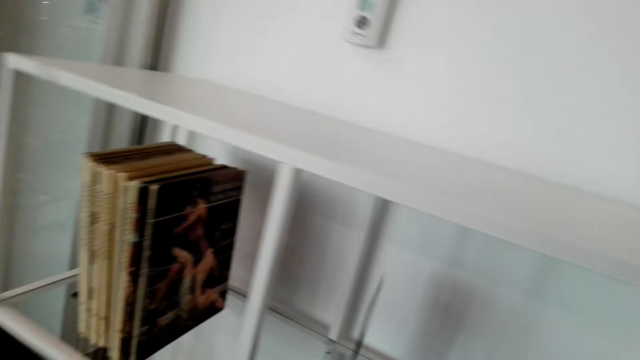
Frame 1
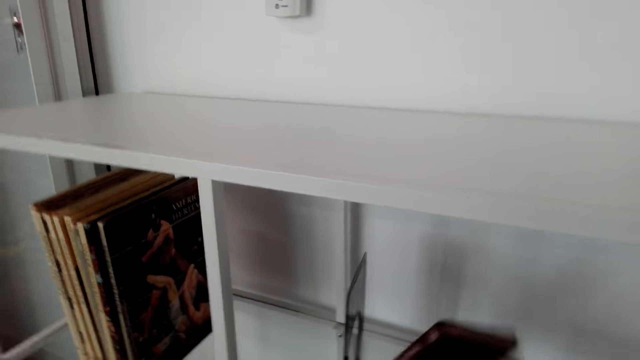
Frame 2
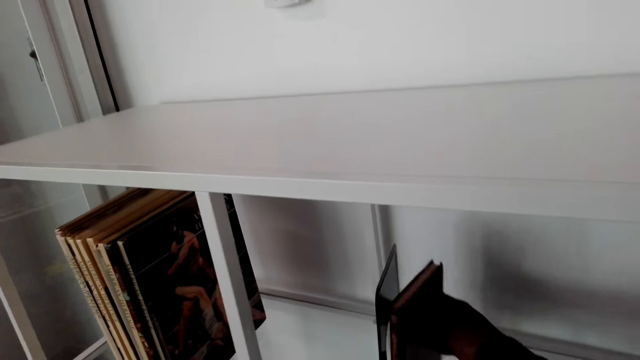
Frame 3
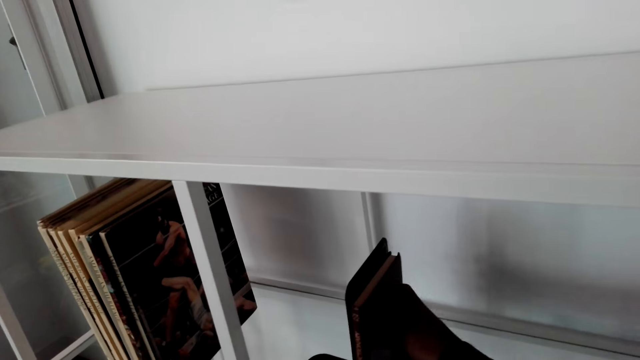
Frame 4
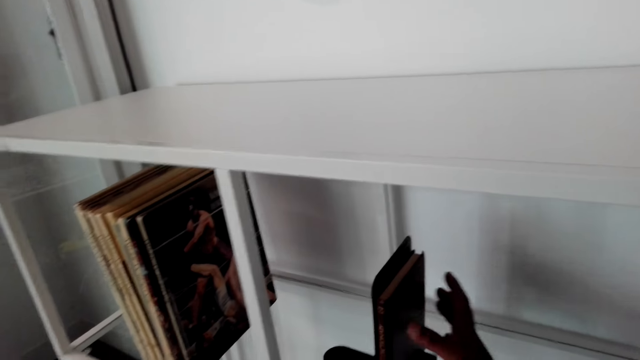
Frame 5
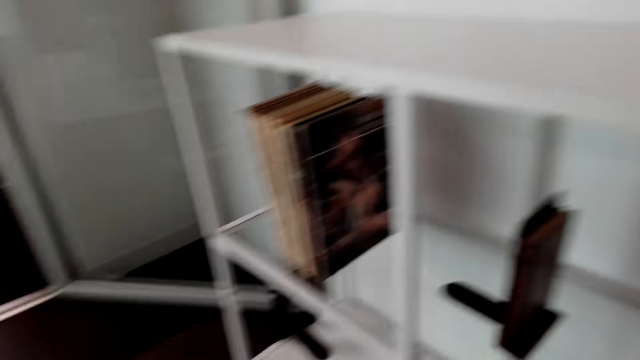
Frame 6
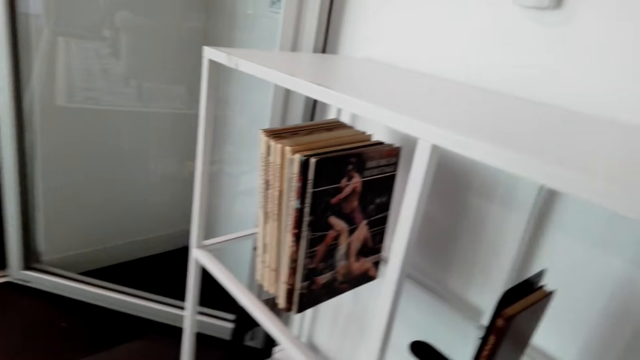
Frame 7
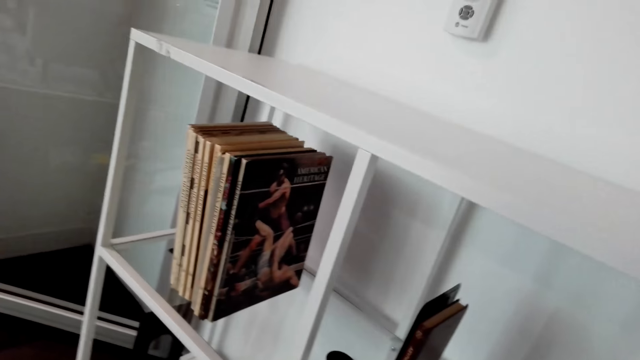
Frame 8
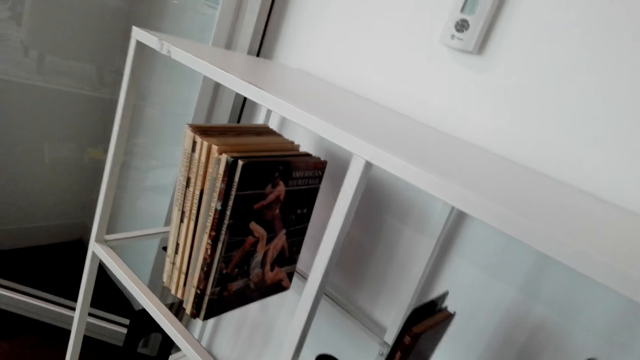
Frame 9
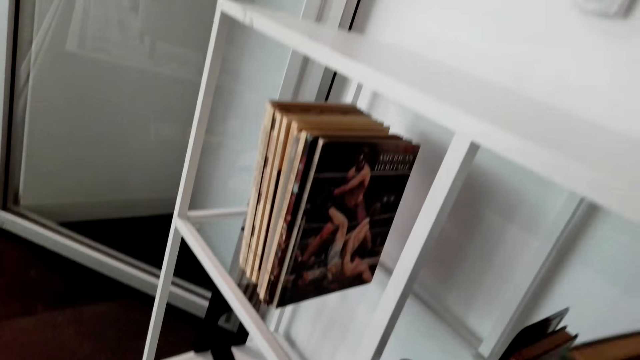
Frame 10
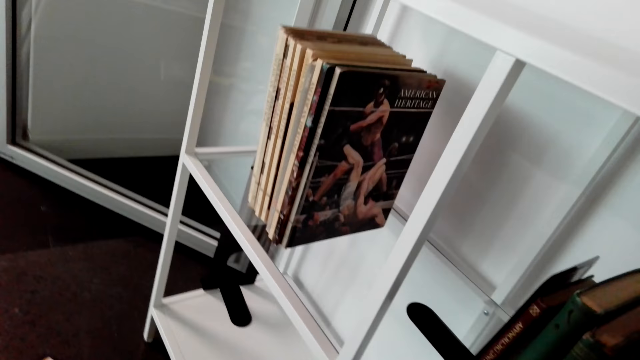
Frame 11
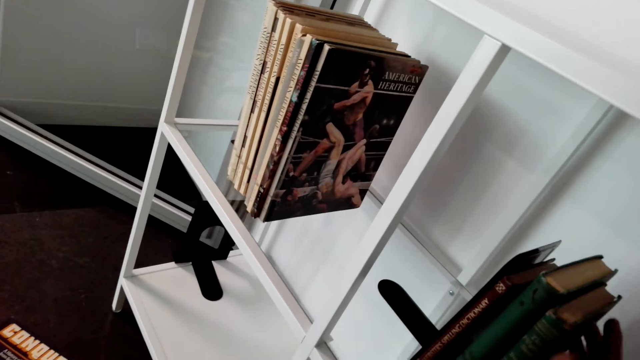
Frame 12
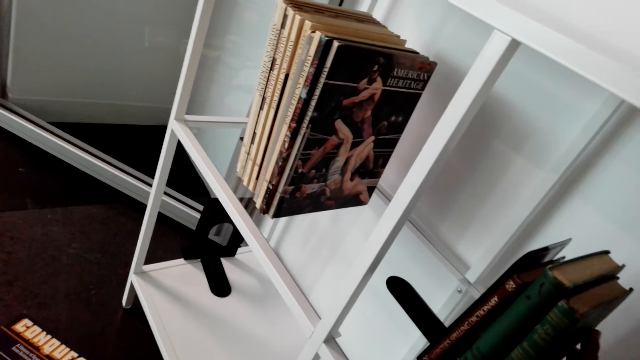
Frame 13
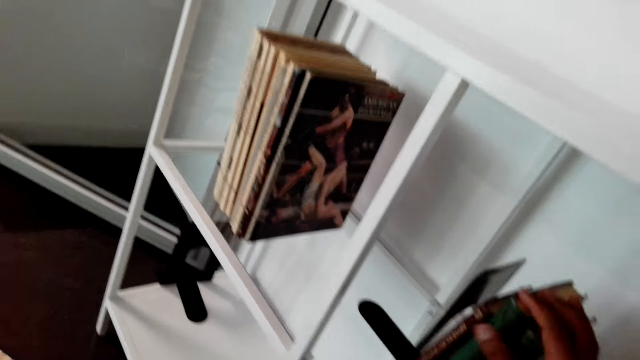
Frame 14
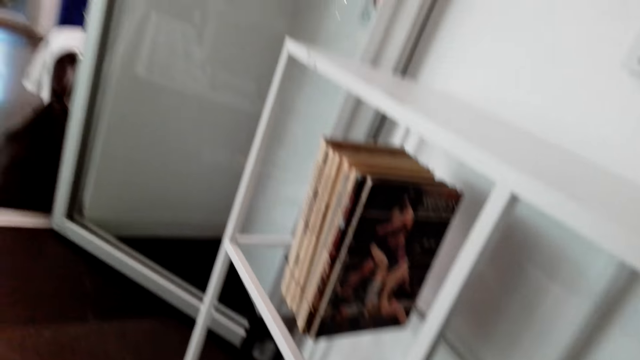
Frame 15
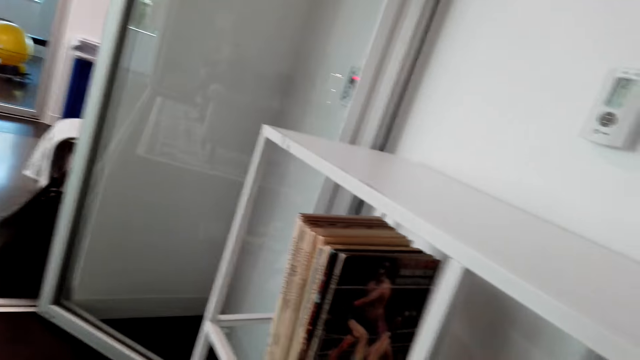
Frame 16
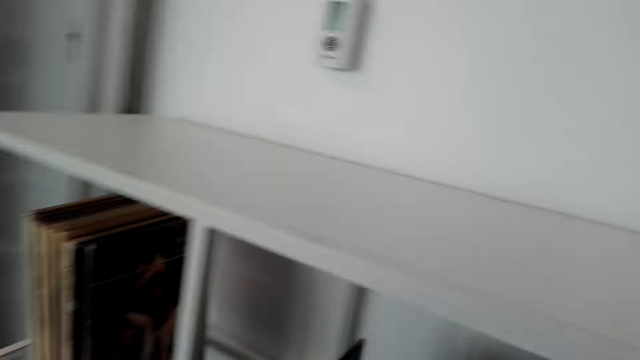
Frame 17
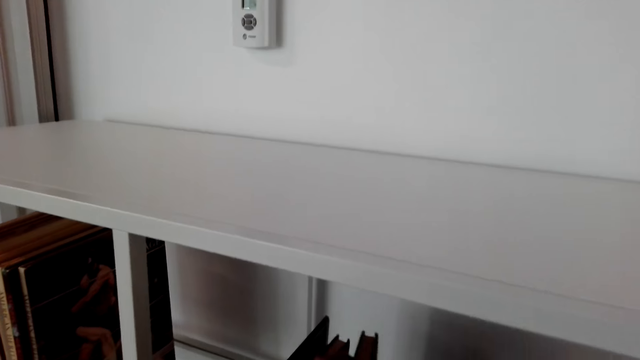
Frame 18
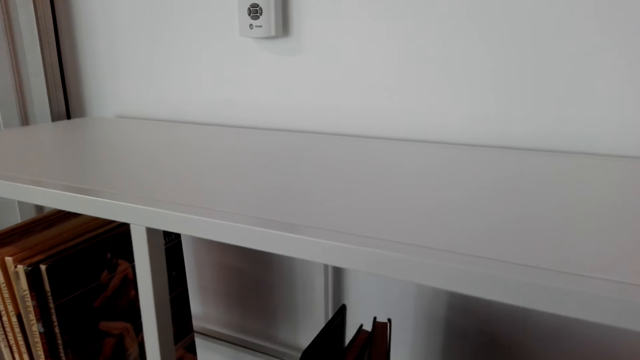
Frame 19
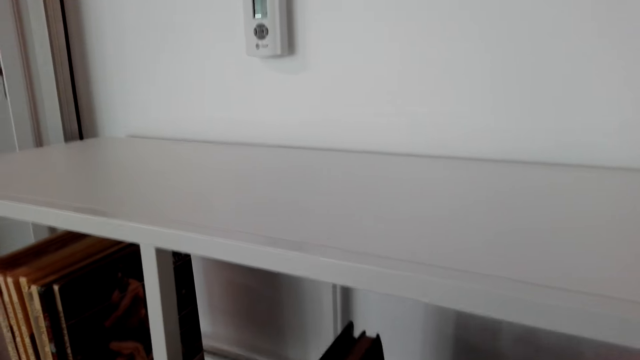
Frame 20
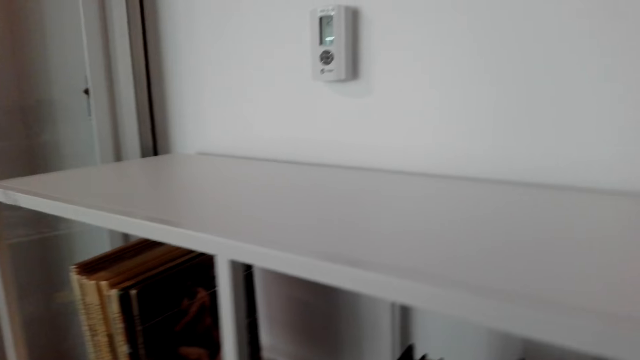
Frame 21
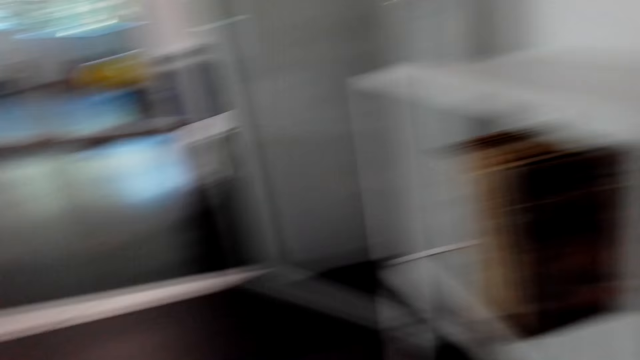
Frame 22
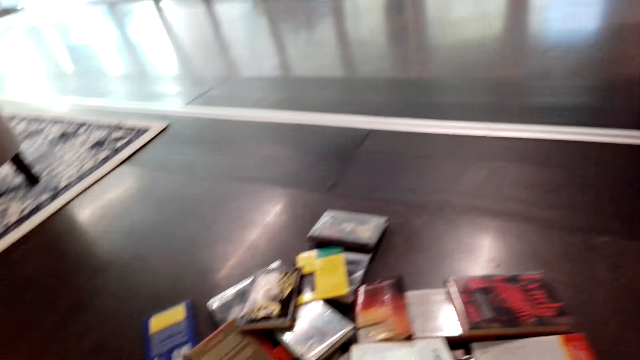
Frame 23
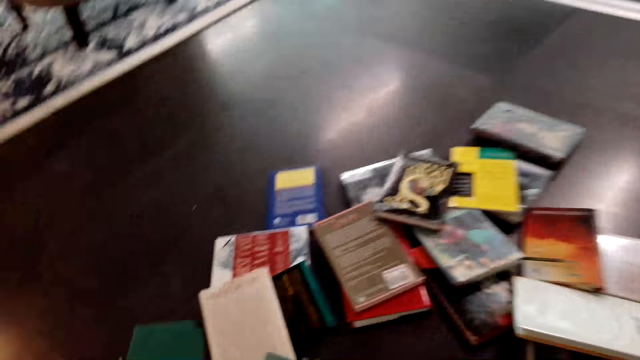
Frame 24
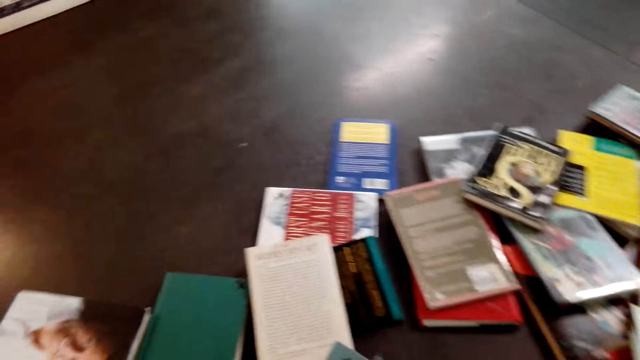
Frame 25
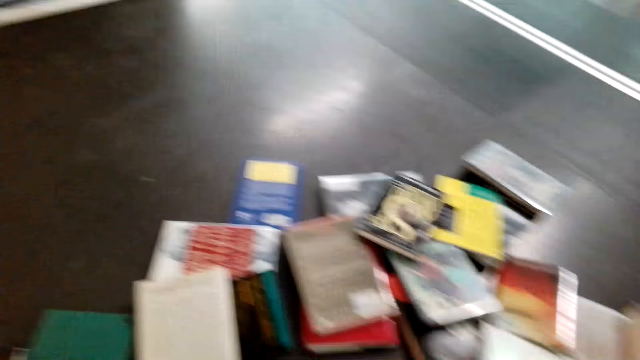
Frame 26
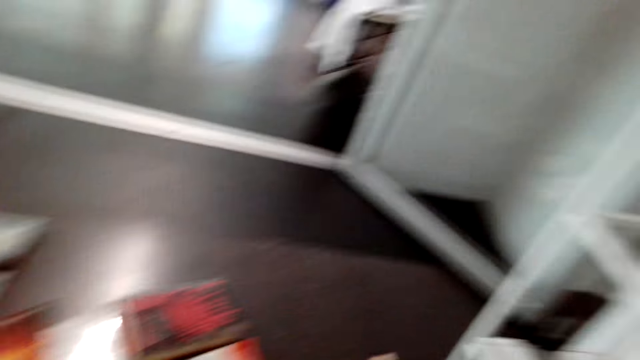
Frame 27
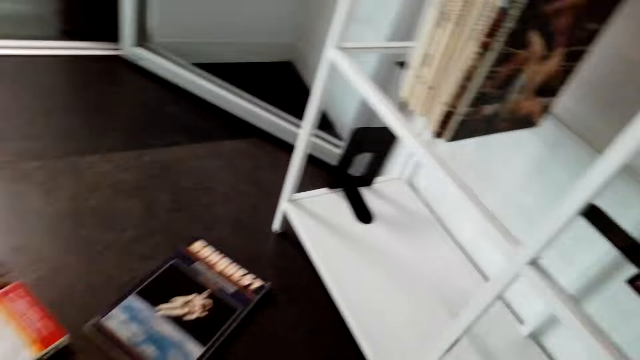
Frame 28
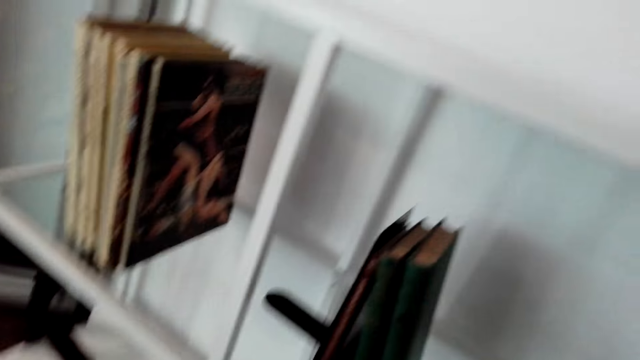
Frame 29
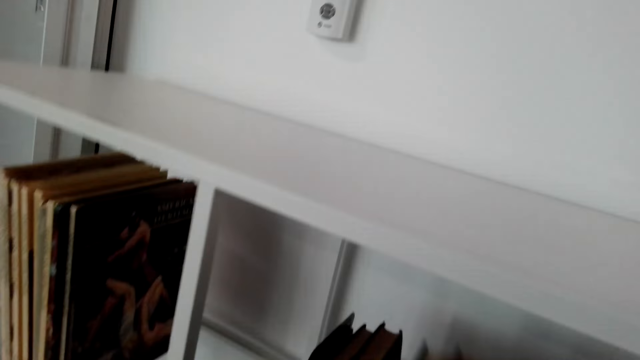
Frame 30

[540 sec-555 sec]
The camera wearer puts a book in the shelf. They arrange books on the floor. They pick up another book from the floor. They arrange the books on the floor.

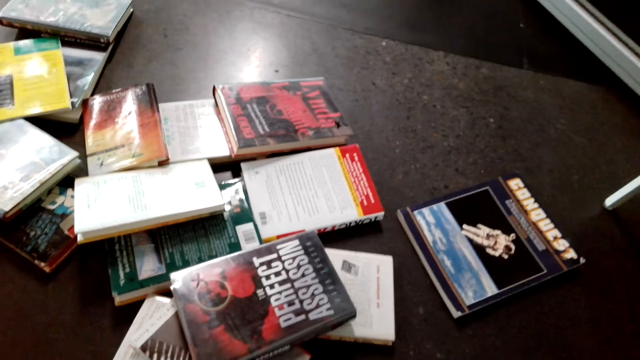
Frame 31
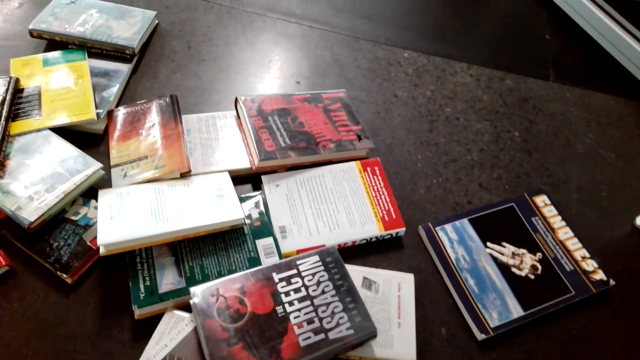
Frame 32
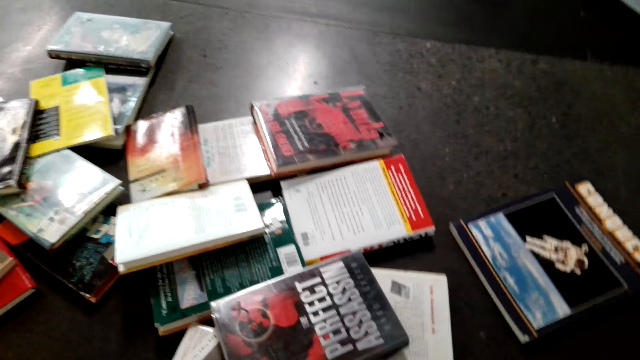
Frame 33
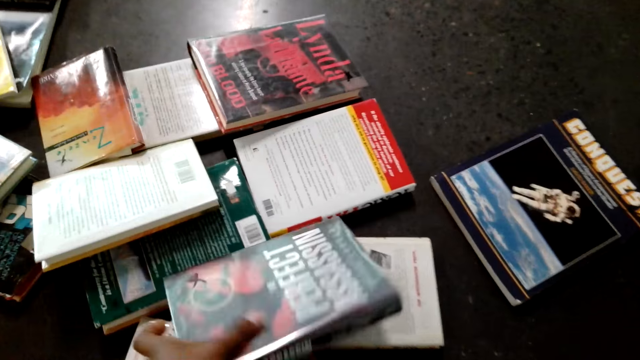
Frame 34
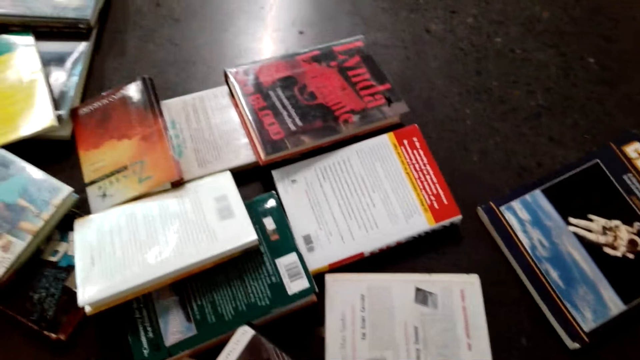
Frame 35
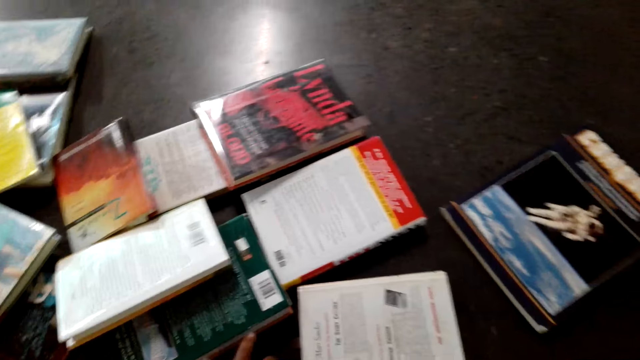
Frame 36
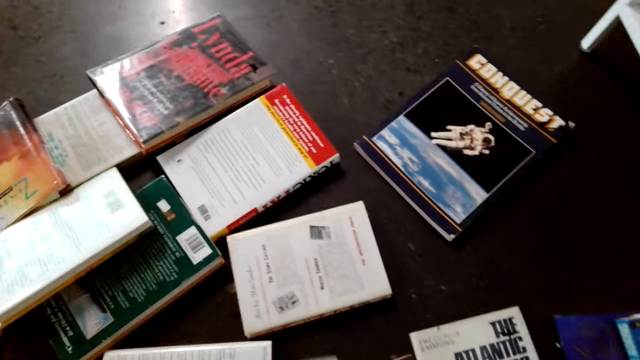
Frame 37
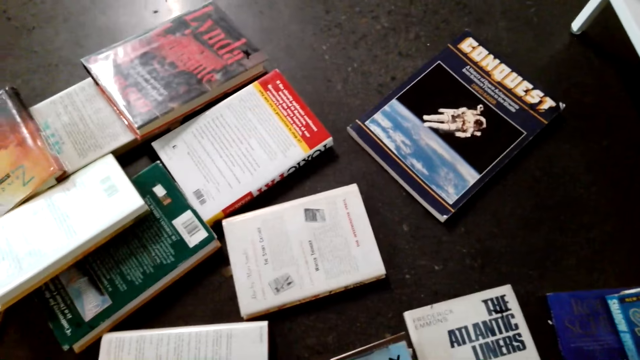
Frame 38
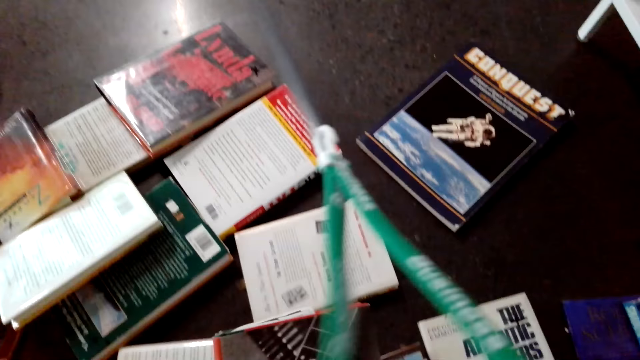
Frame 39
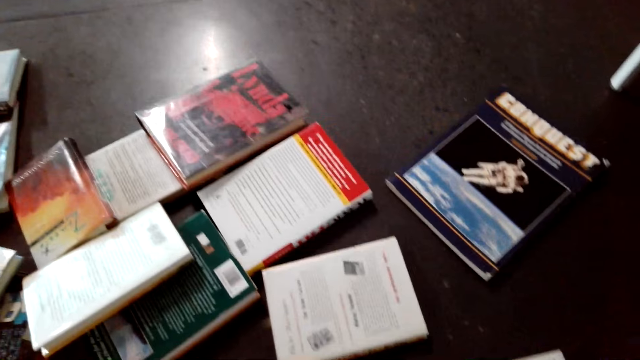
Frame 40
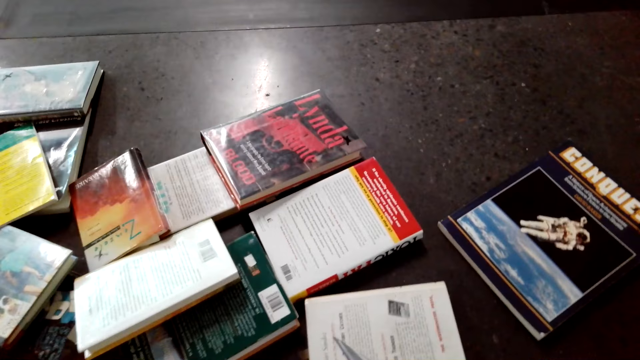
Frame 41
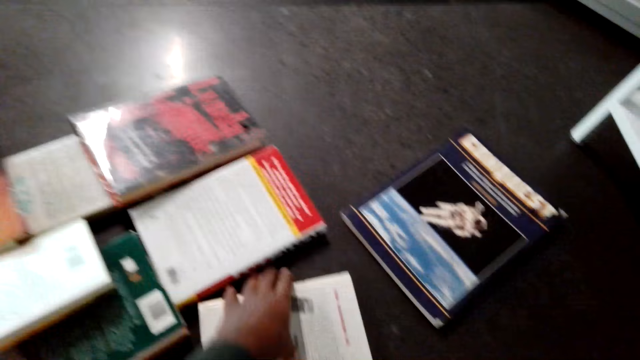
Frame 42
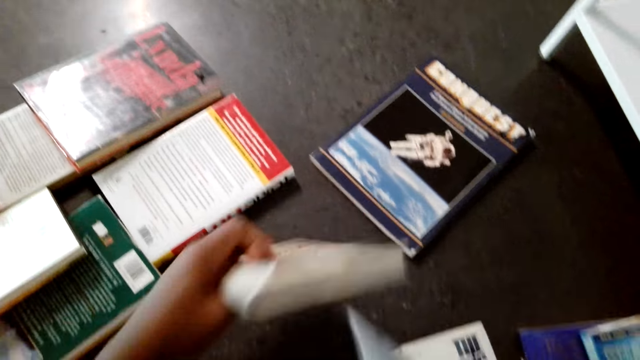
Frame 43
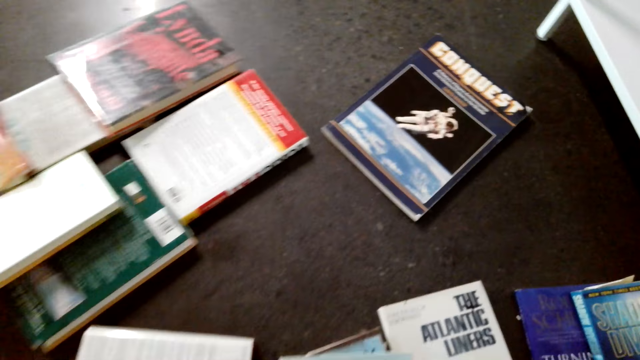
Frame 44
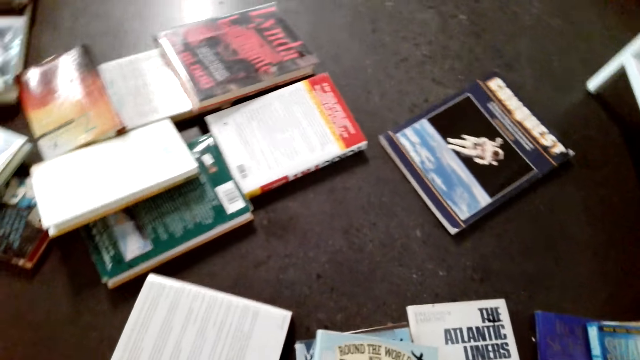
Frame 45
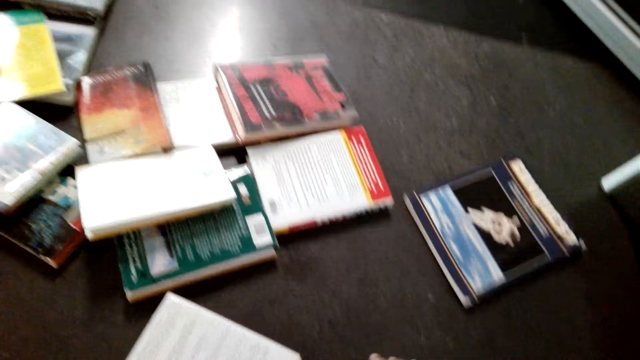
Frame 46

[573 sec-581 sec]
The camera wearer picks up books.
